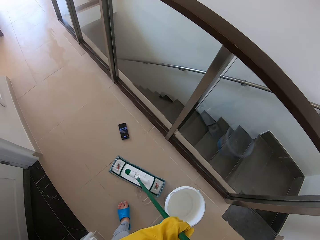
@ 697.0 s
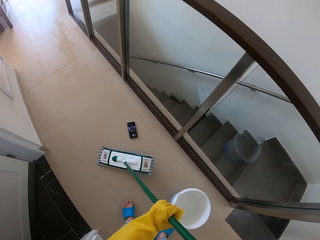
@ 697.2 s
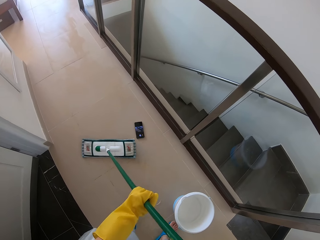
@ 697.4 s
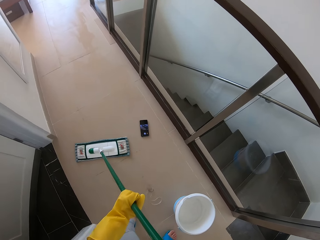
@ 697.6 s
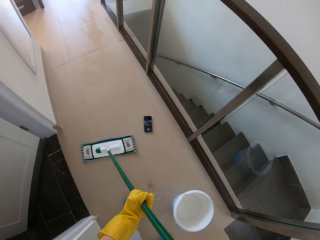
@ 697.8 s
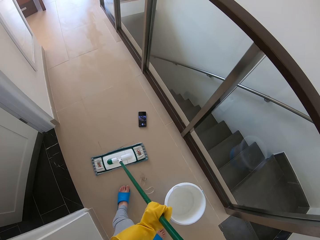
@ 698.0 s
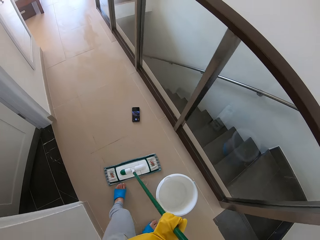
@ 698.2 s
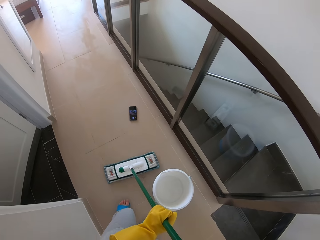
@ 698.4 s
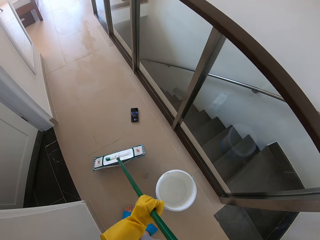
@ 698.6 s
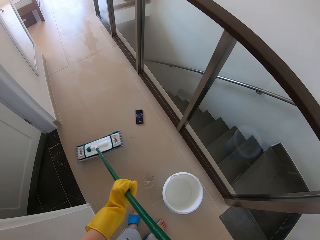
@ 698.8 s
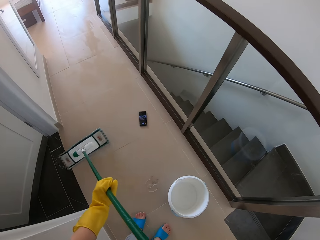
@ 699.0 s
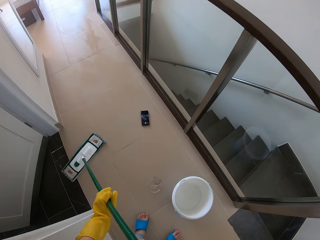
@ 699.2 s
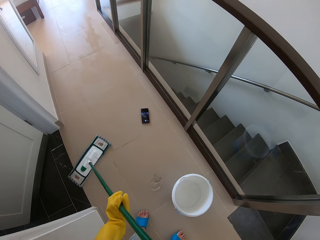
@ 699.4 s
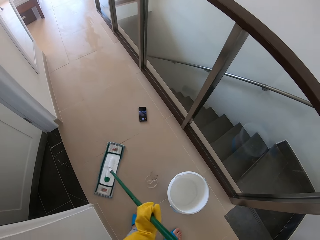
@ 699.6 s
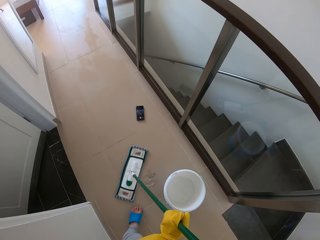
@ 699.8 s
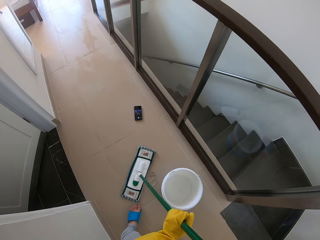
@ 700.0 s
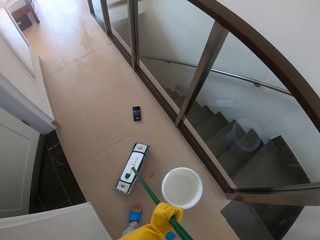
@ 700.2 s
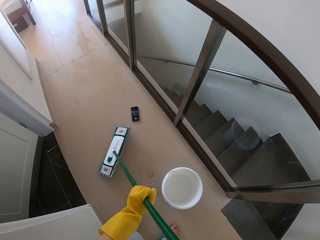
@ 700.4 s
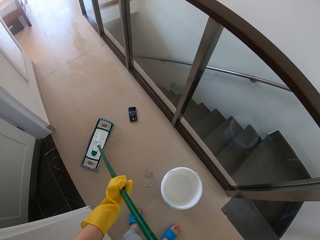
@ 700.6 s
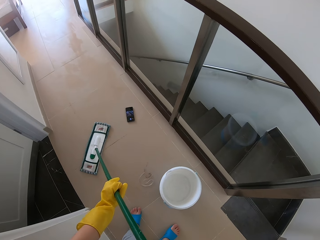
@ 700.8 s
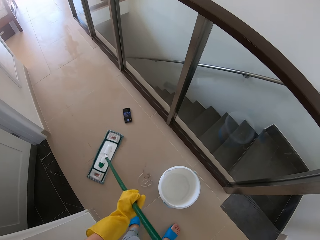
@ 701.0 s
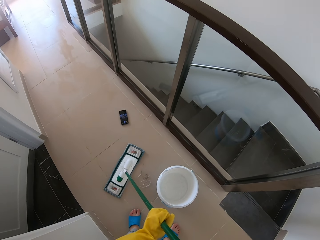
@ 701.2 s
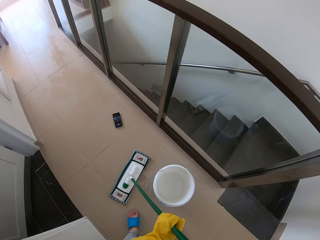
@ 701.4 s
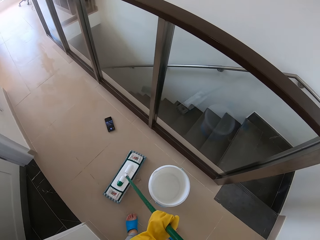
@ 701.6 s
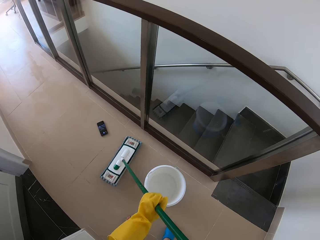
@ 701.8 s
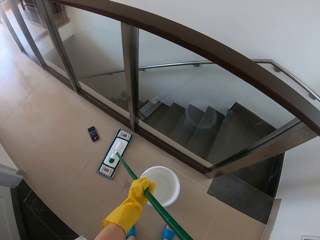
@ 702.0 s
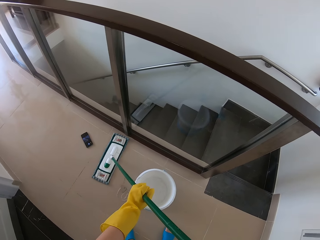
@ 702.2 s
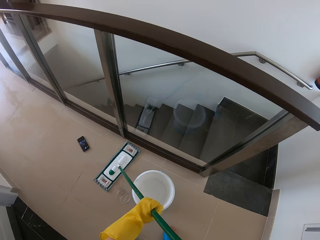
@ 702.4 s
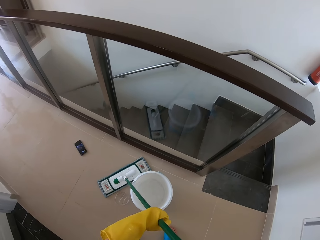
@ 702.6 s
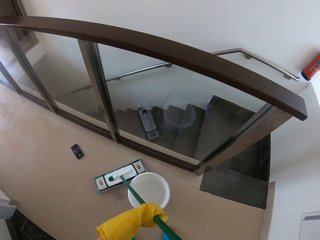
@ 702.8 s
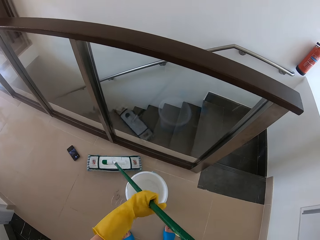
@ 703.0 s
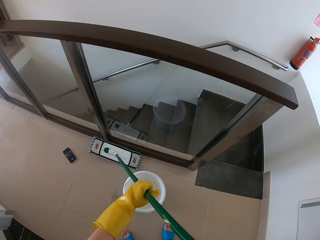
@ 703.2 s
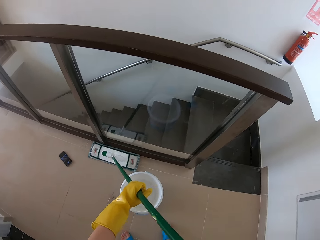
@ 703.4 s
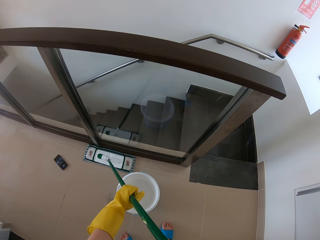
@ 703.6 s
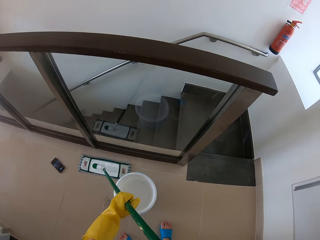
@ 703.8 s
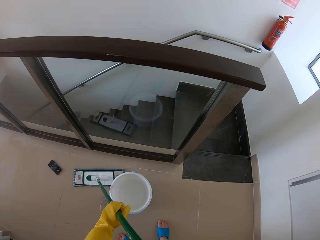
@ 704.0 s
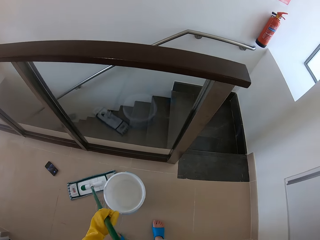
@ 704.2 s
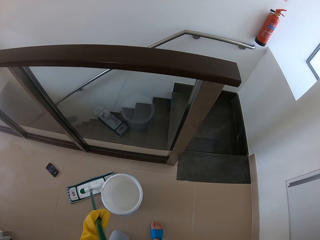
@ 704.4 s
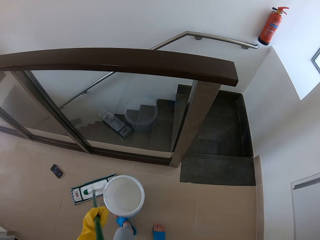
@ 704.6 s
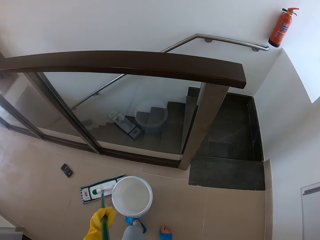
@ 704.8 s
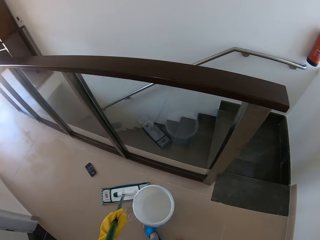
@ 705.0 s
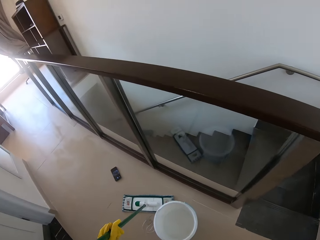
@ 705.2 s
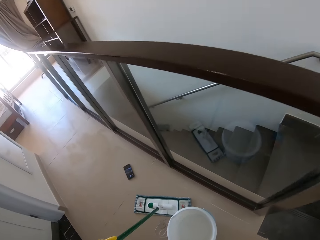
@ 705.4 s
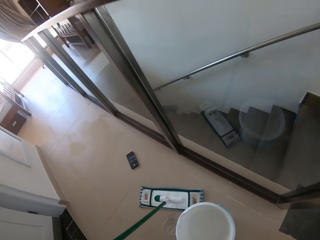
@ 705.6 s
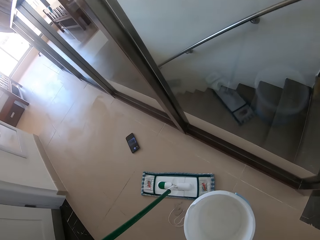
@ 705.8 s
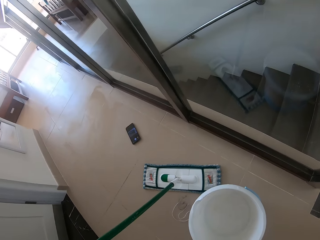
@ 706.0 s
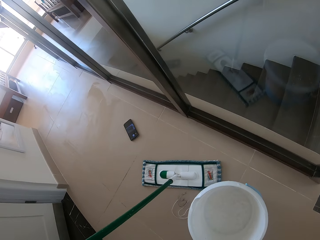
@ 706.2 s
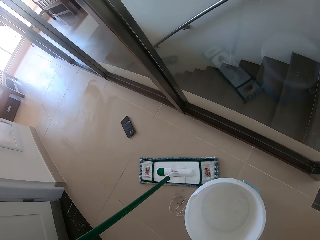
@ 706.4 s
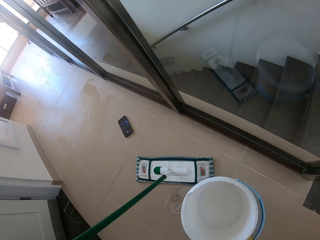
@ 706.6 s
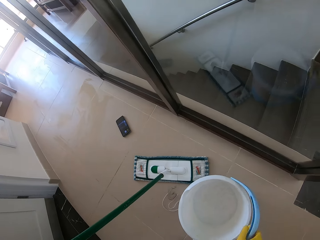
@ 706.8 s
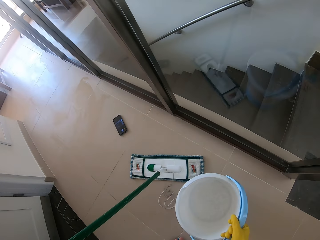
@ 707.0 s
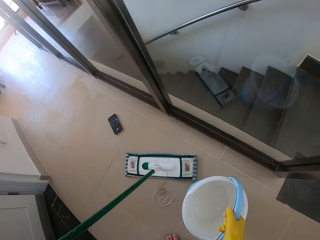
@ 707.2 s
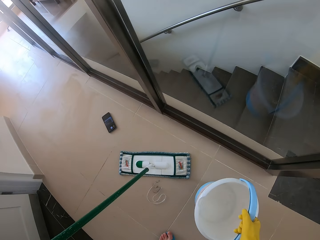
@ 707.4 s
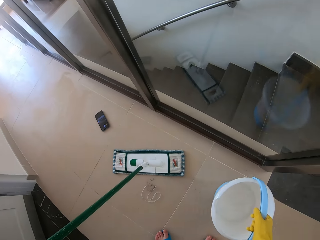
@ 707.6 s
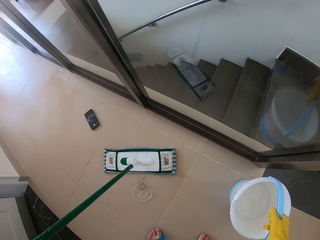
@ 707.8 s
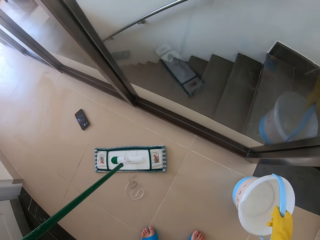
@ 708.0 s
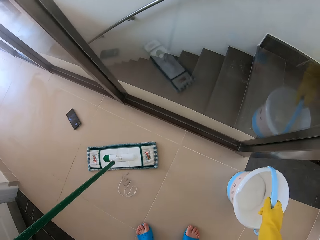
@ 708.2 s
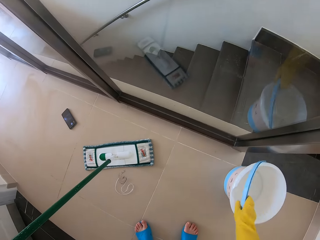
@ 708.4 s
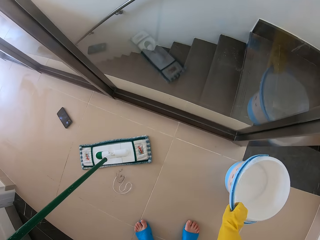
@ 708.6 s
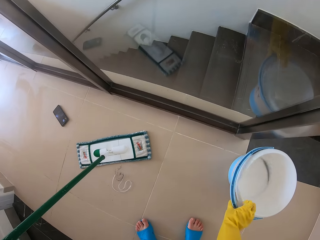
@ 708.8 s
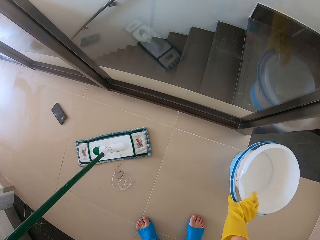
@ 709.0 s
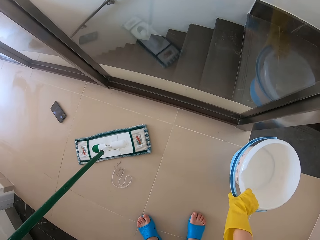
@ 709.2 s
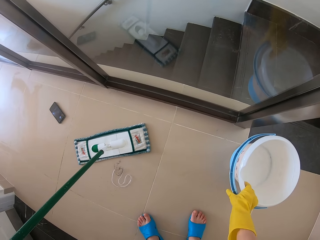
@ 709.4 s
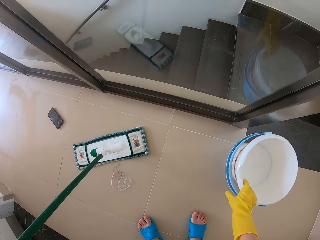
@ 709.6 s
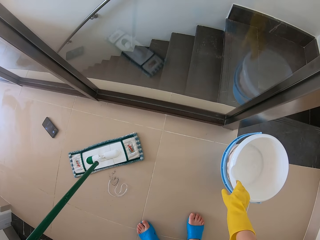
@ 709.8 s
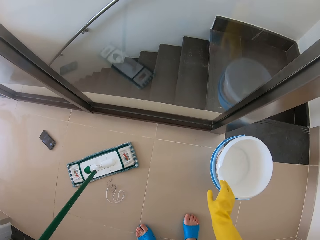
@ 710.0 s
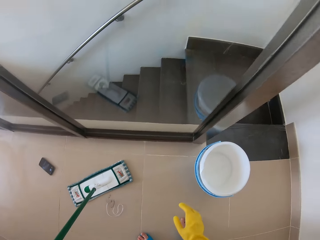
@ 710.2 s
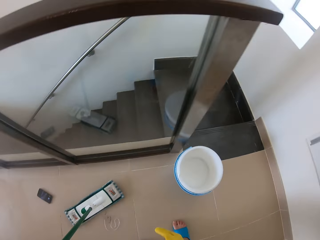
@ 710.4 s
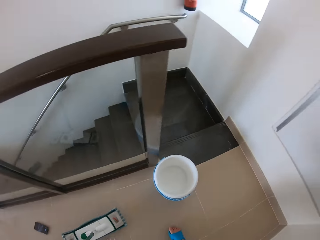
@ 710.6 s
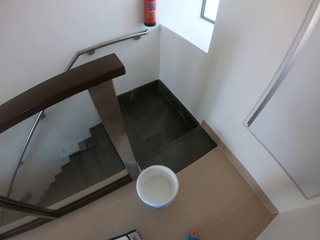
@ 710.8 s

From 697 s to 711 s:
The camera wearer moves the bucket aside.

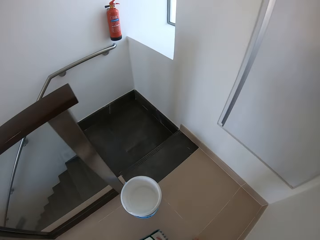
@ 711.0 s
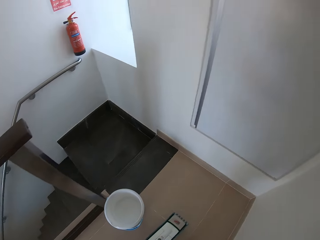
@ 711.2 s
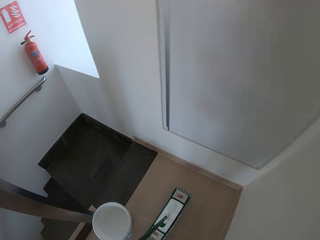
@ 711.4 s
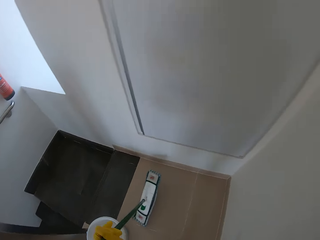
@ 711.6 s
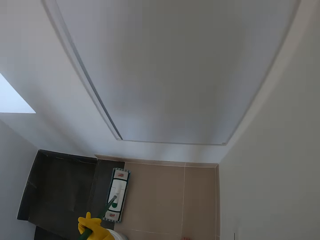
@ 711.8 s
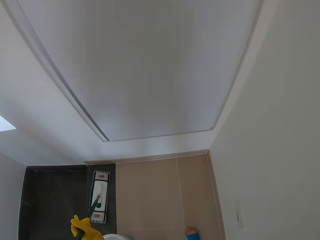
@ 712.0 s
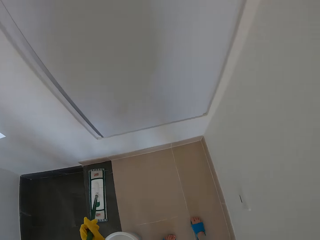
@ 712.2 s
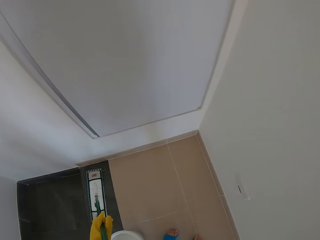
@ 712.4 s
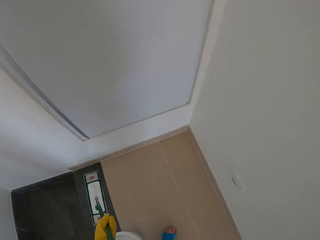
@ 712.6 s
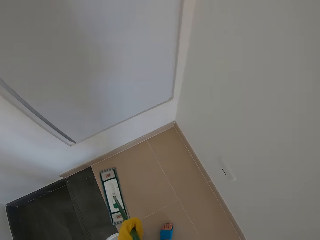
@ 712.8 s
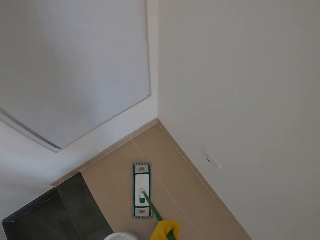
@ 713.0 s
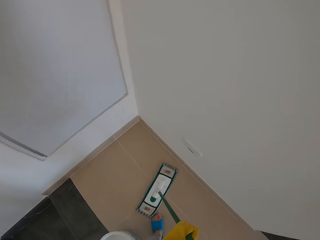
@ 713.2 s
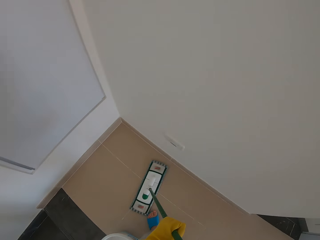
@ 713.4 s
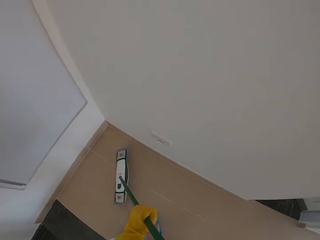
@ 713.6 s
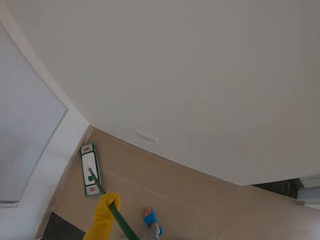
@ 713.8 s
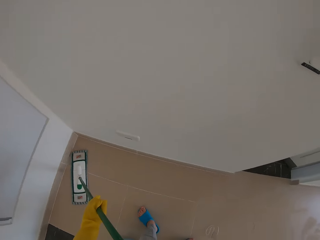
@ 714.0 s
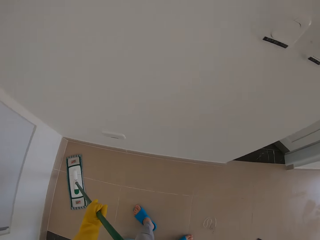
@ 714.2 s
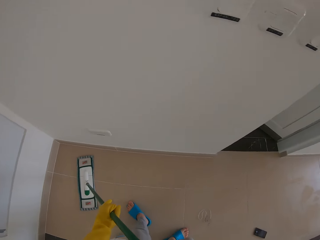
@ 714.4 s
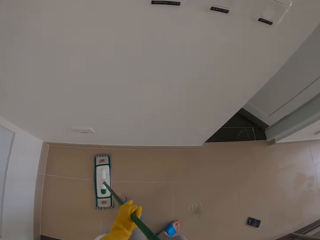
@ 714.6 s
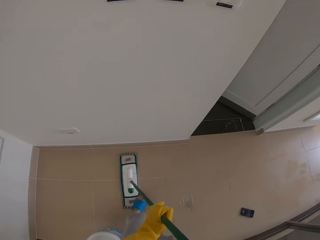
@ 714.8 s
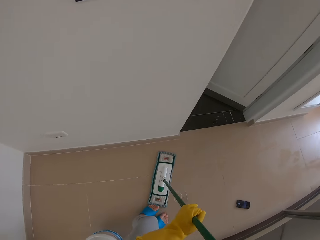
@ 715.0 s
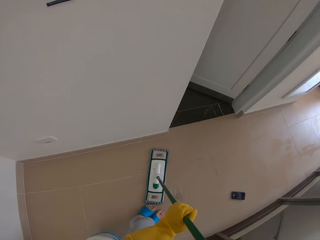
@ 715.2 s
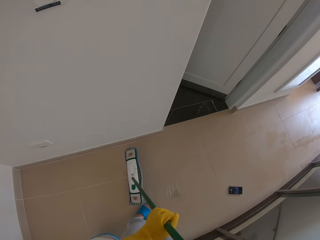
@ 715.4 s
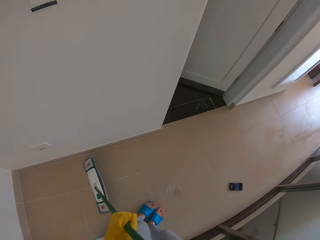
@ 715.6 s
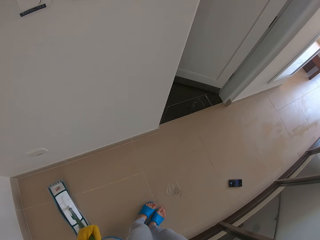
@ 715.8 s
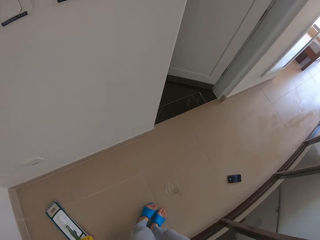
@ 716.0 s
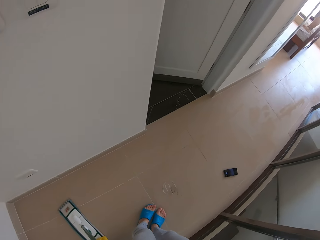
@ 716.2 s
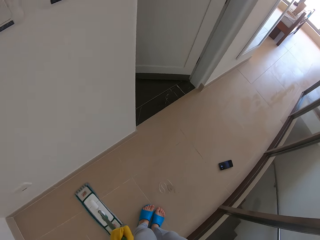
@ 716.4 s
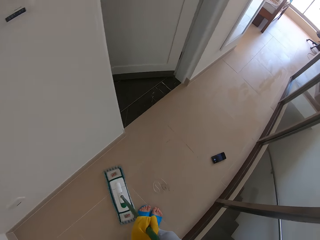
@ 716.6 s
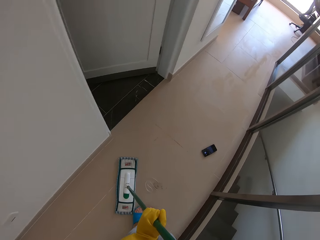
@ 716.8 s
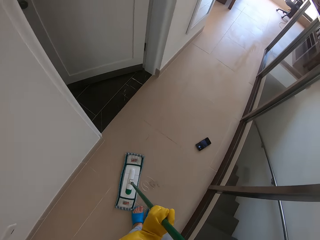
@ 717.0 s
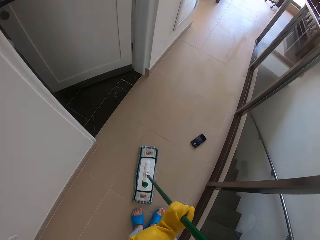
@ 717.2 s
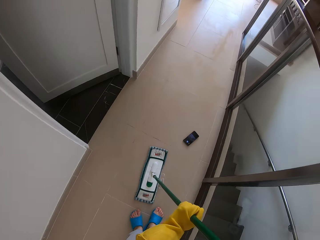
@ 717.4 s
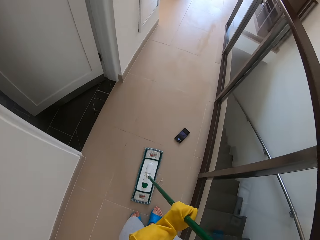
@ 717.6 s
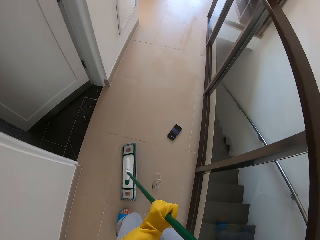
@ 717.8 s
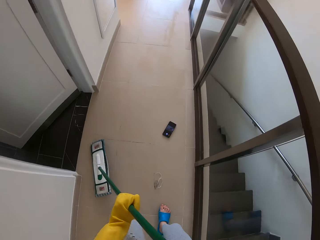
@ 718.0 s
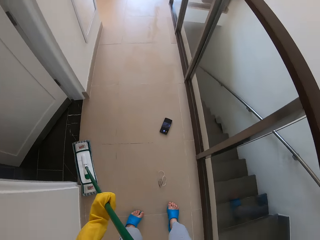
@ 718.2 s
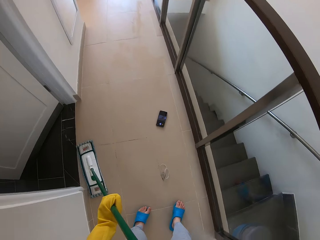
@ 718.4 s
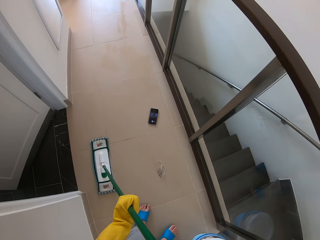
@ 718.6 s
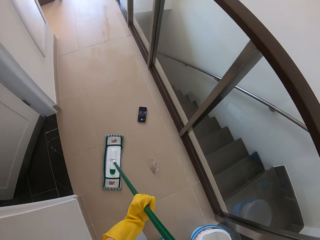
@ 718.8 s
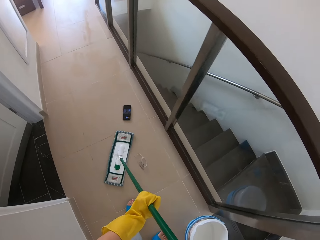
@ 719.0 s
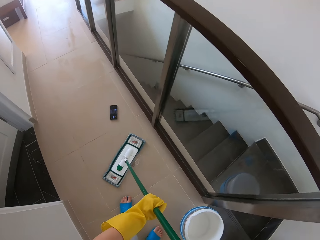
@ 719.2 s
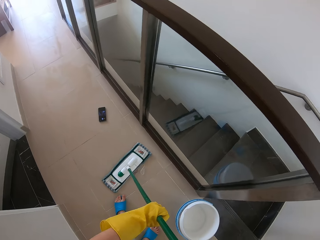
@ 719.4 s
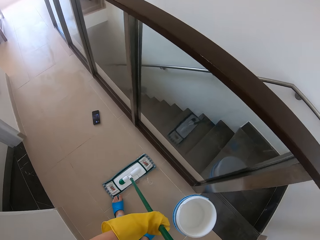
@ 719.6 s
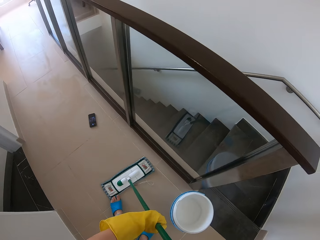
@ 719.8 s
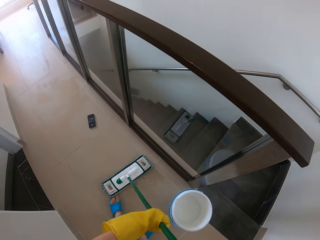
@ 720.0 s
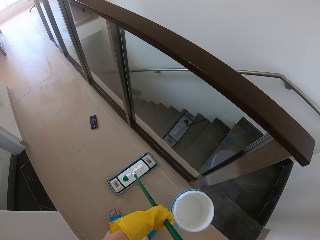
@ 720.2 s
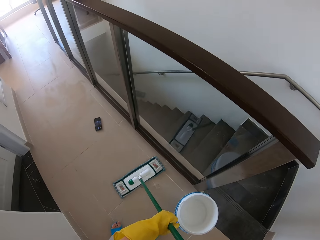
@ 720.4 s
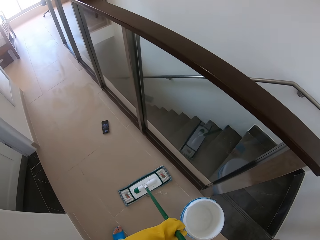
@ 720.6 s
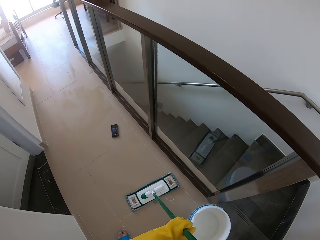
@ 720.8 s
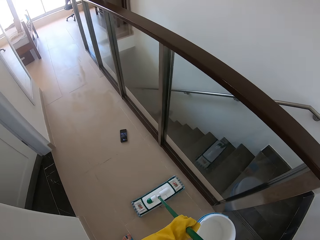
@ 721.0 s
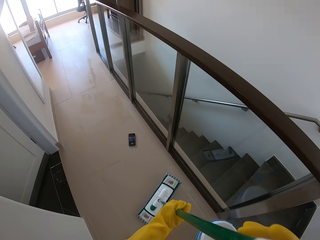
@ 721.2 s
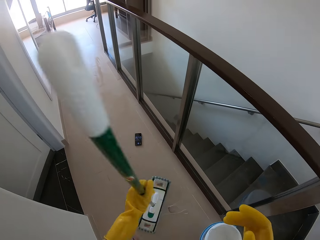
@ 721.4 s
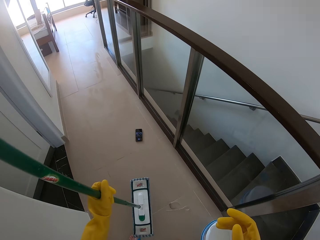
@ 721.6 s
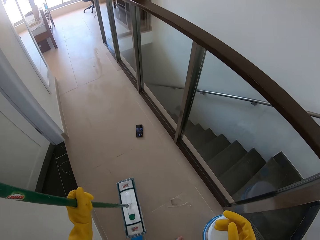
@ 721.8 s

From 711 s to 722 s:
The camera wearer sweeps the floor using the push broom.
